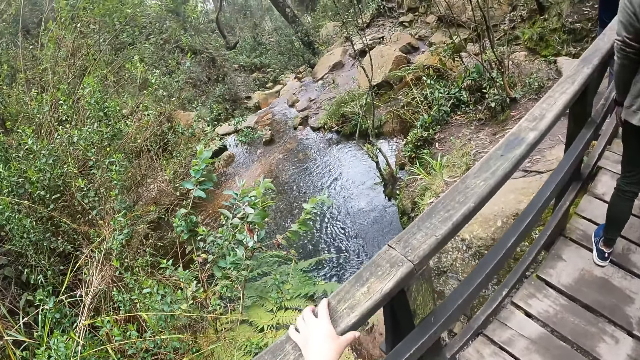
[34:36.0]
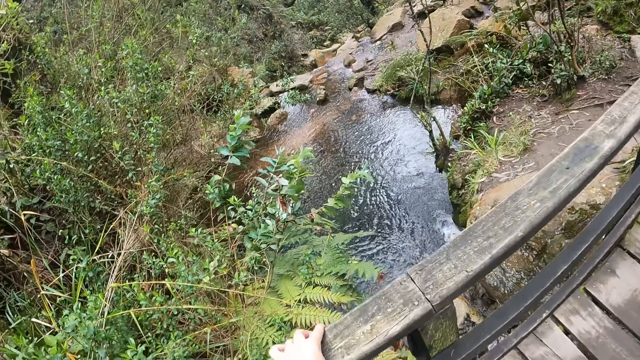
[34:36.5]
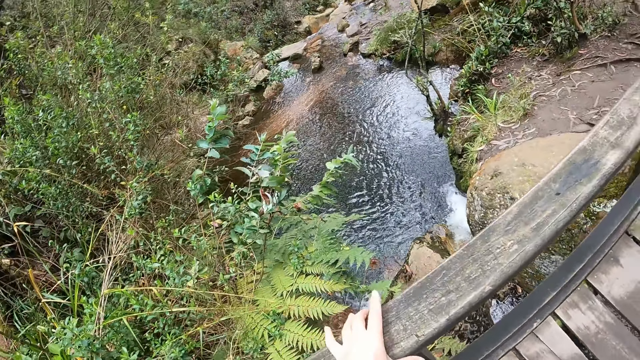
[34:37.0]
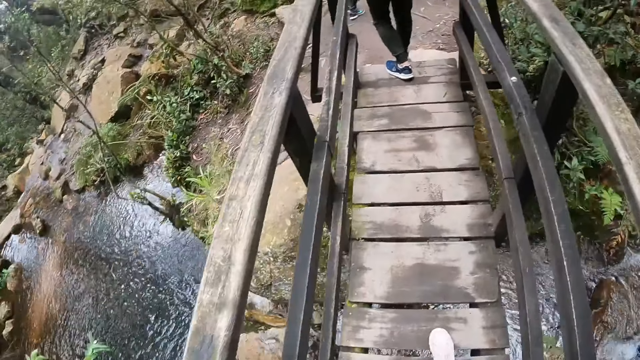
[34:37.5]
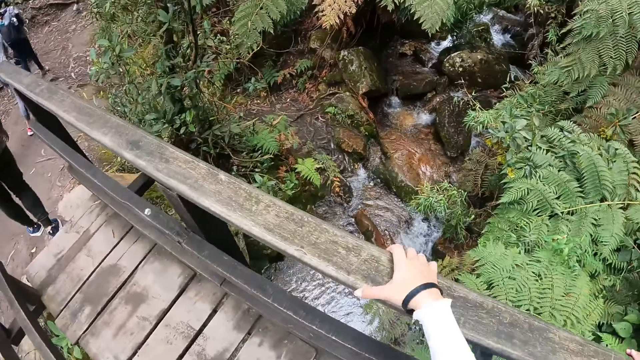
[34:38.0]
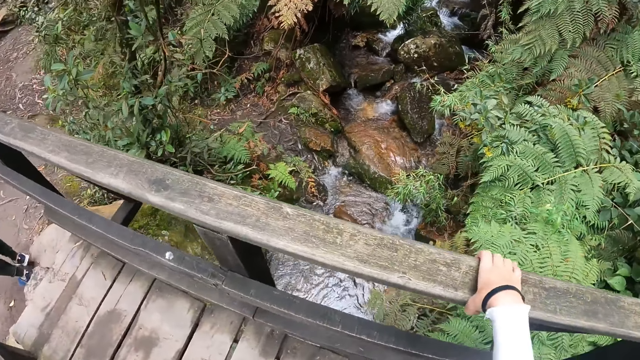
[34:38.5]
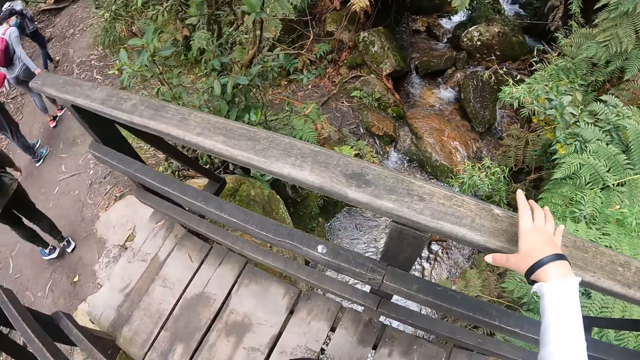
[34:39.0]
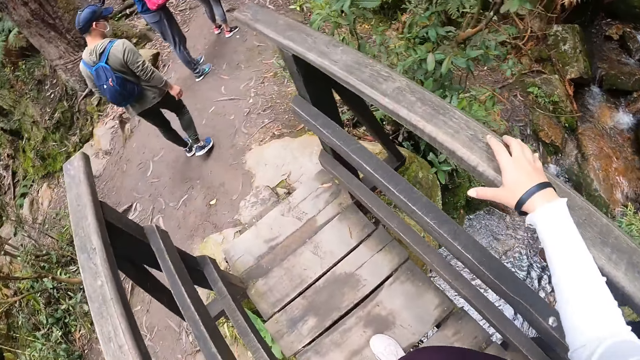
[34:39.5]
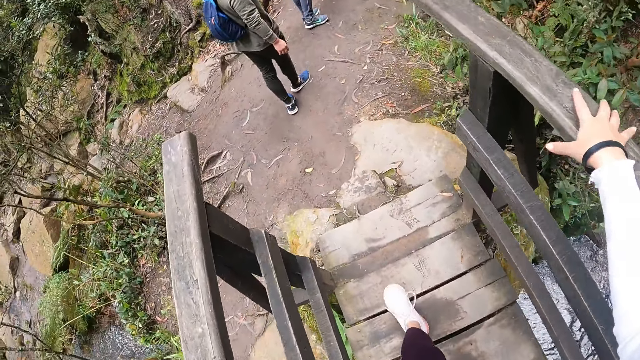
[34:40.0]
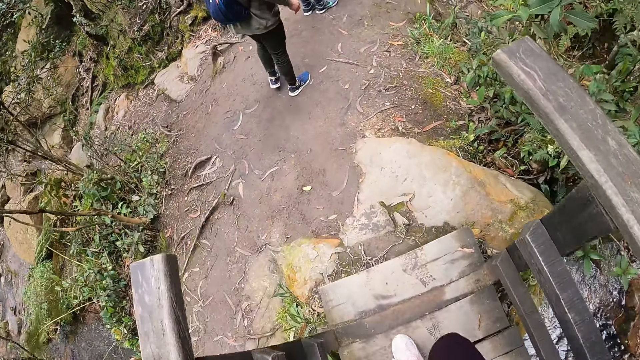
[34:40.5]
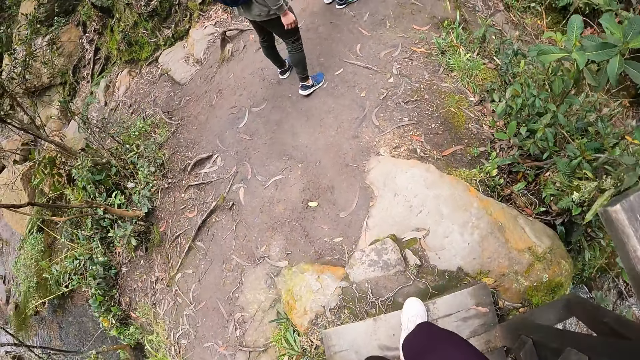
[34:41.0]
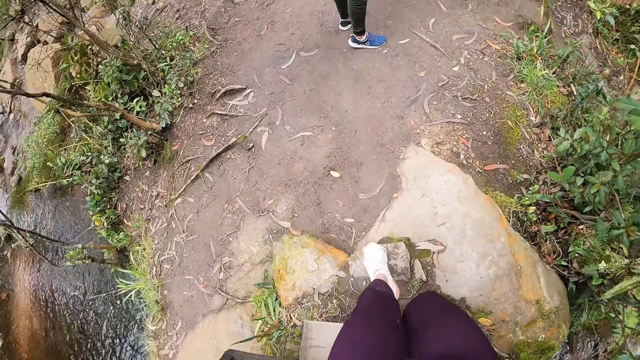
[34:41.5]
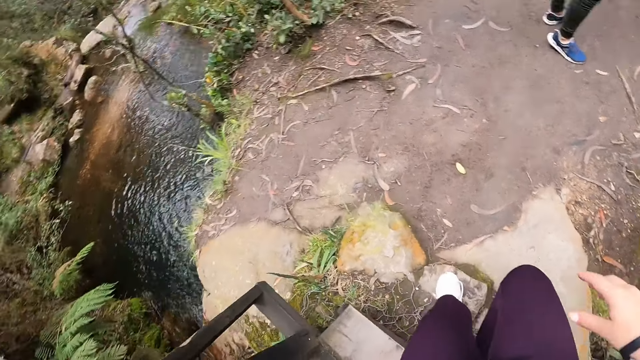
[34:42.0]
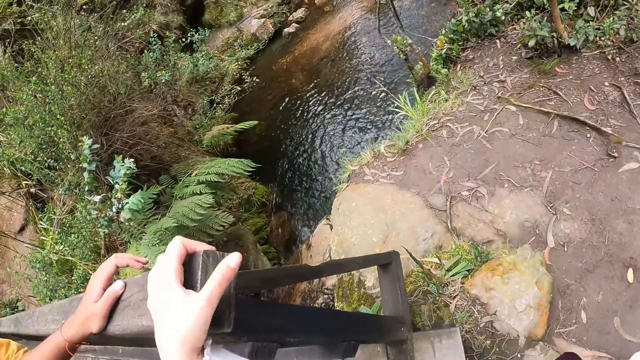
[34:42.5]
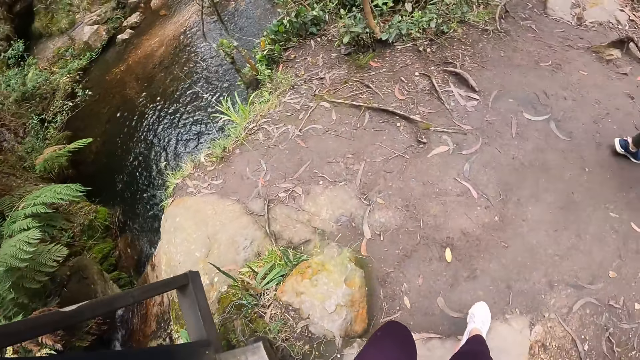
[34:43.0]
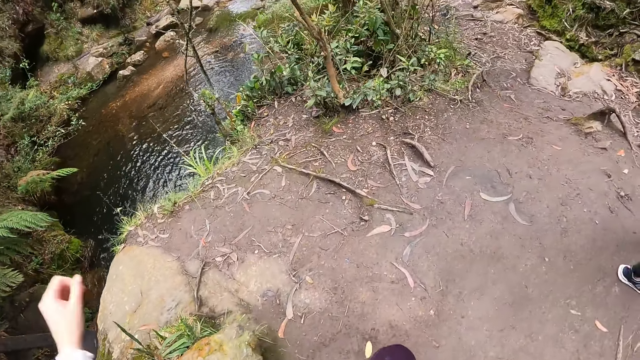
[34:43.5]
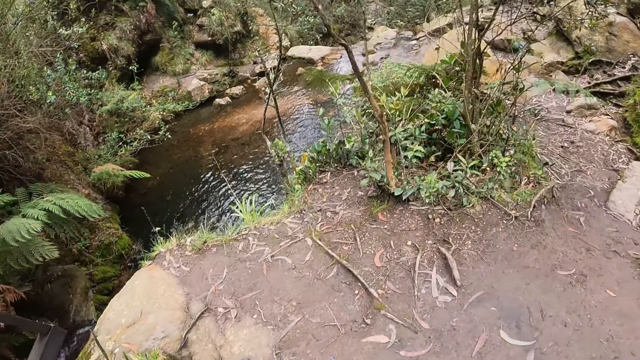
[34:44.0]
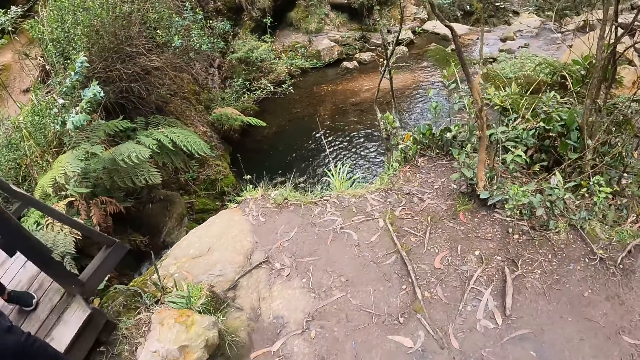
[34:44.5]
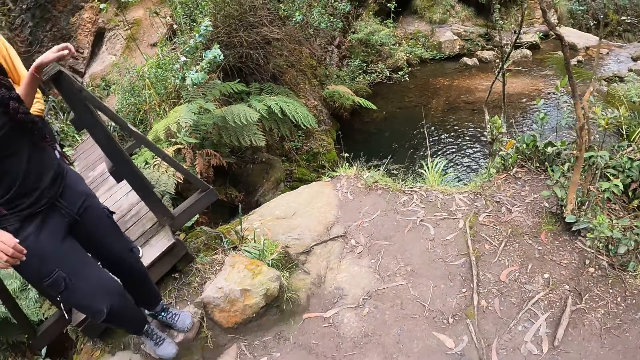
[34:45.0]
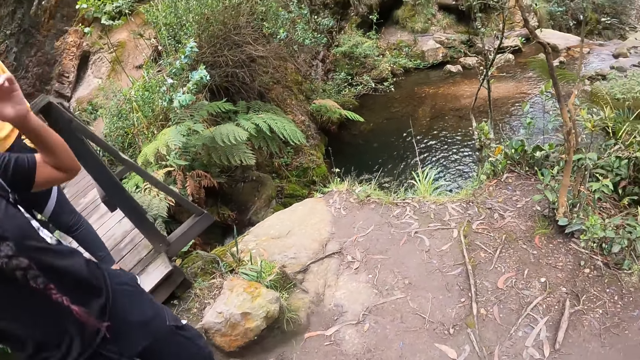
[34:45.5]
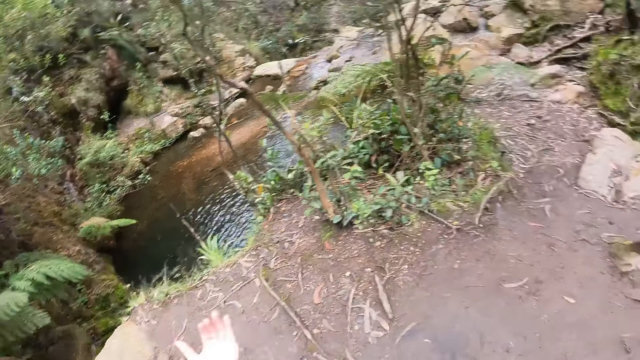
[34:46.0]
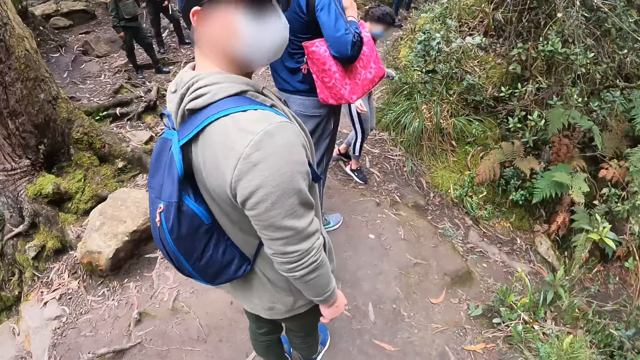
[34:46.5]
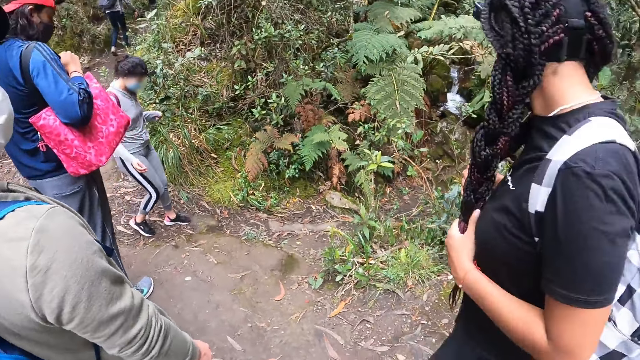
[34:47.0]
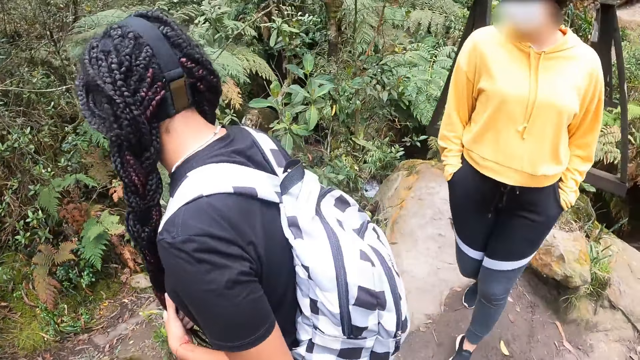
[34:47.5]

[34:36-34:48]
The camera wearer holds the hand railing with her left hand. She holds the hand railing with her right hand. She steps on a rock with her left leg.

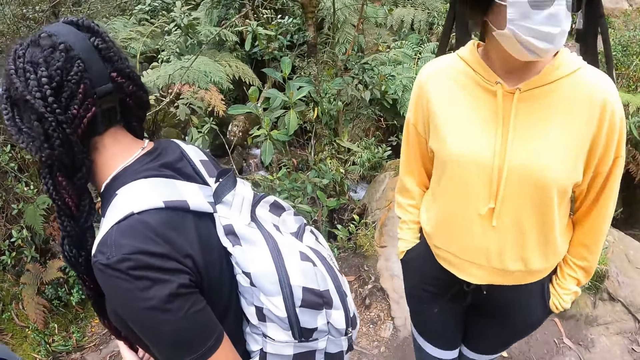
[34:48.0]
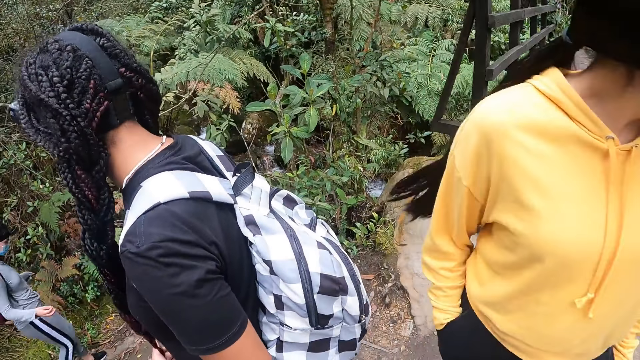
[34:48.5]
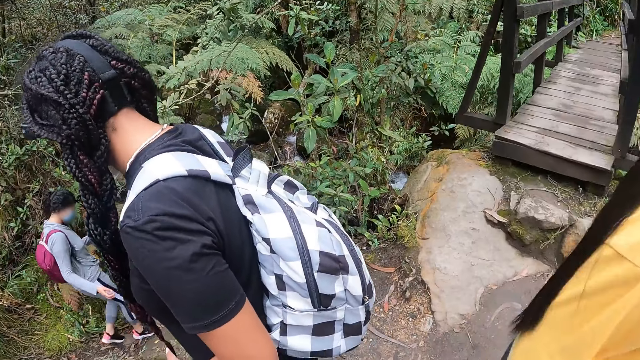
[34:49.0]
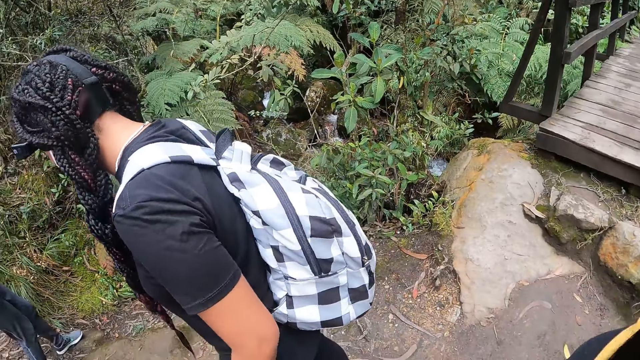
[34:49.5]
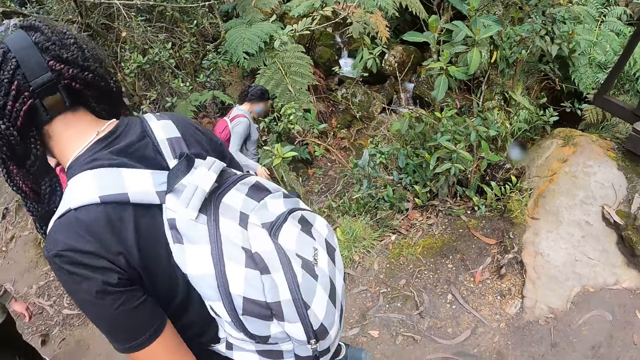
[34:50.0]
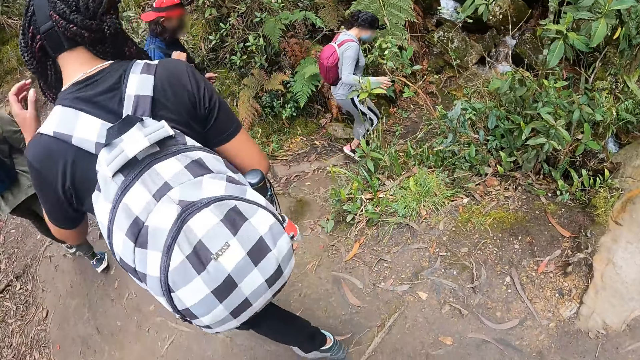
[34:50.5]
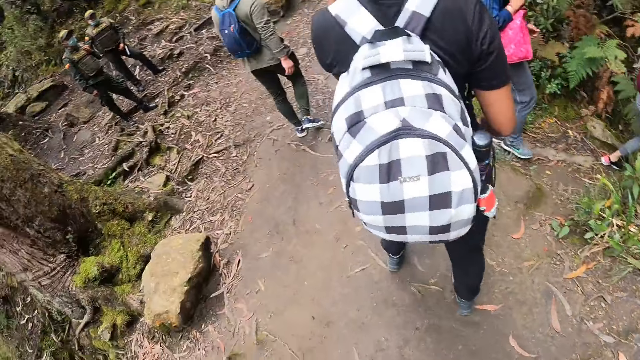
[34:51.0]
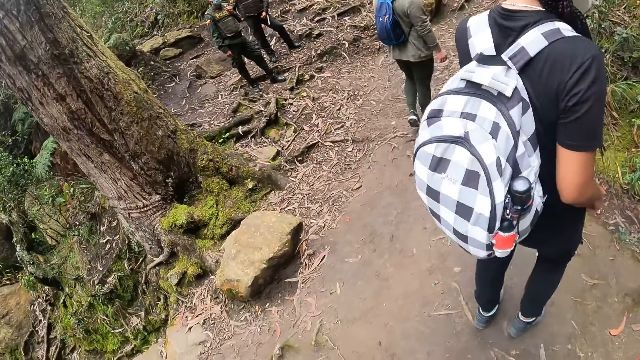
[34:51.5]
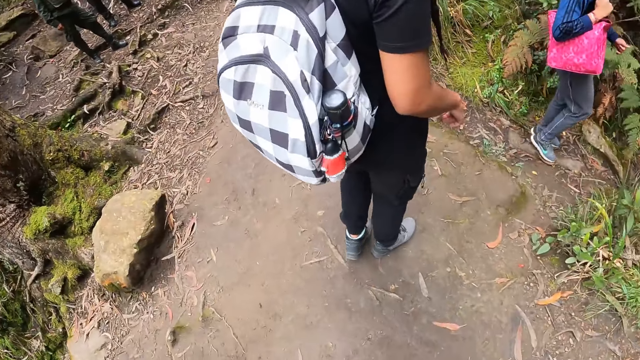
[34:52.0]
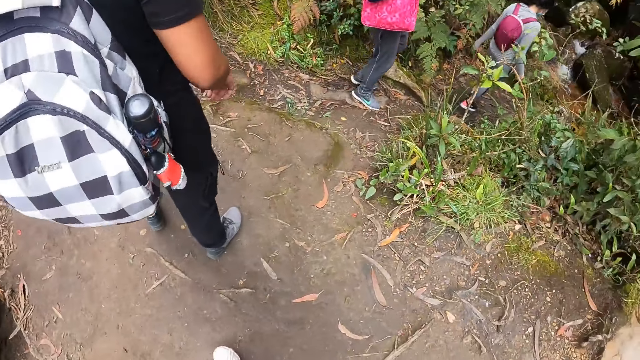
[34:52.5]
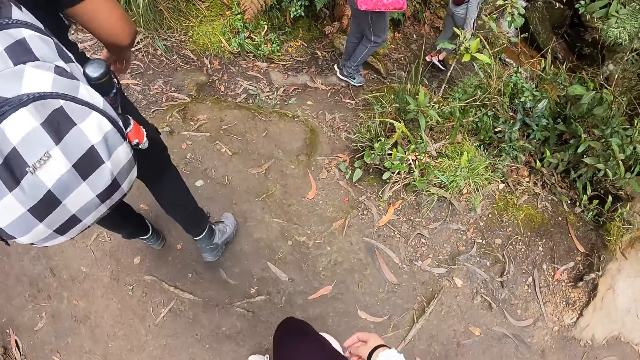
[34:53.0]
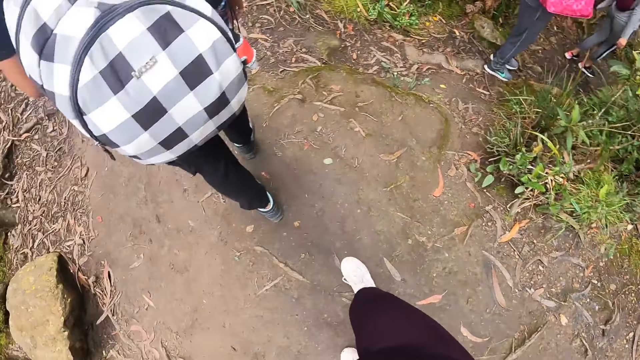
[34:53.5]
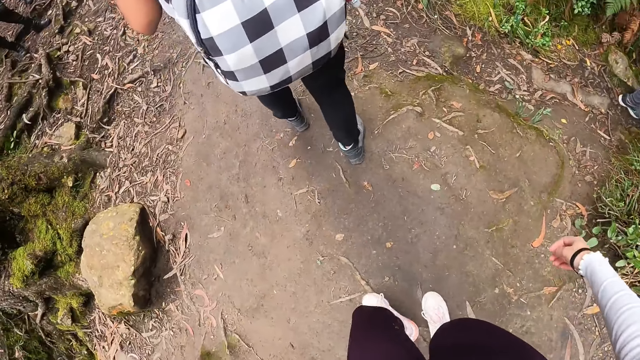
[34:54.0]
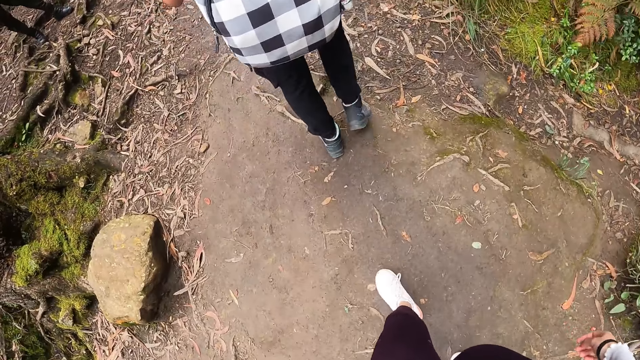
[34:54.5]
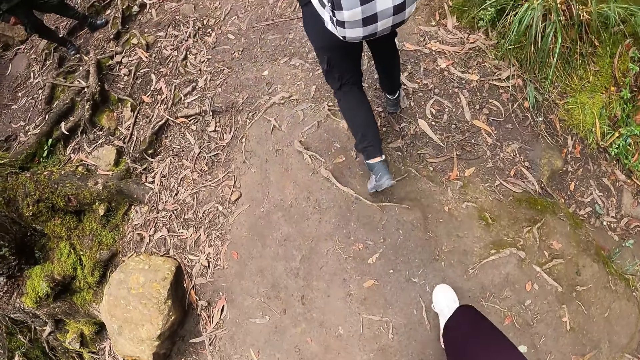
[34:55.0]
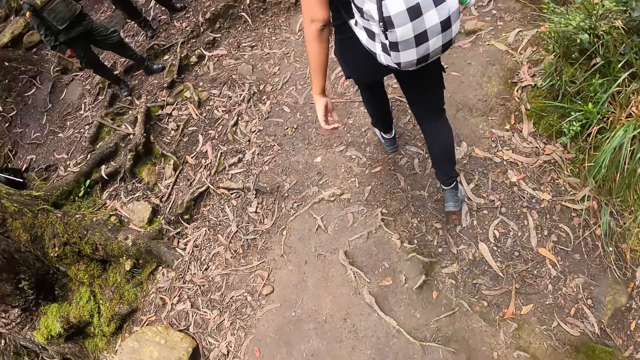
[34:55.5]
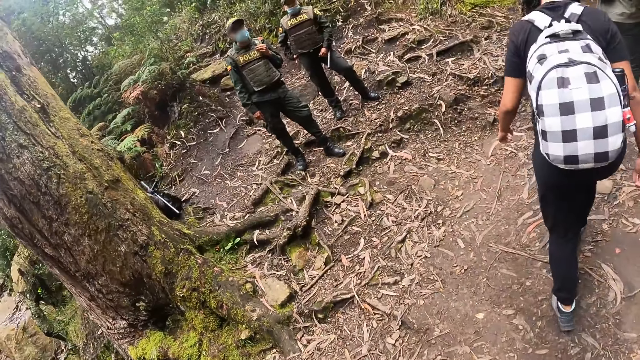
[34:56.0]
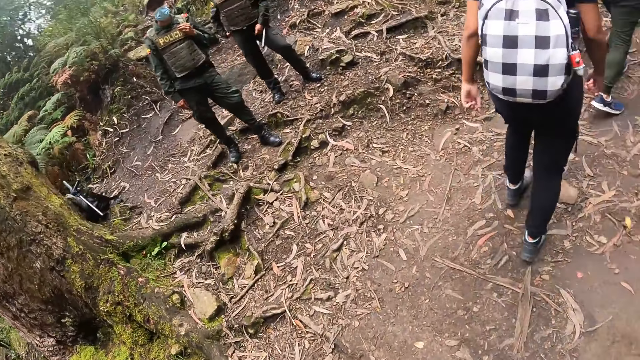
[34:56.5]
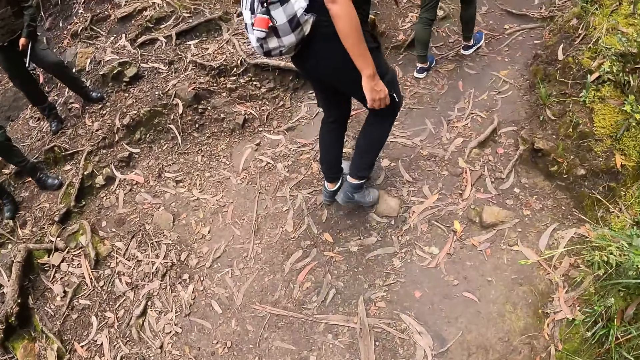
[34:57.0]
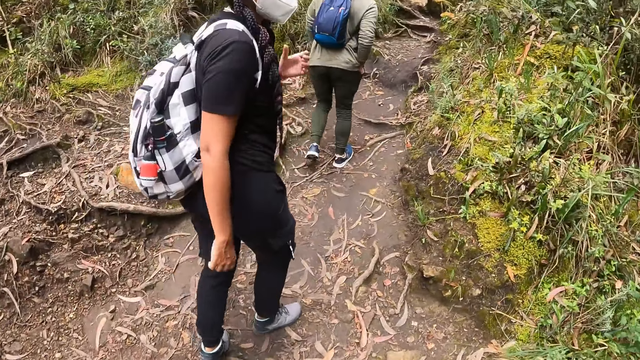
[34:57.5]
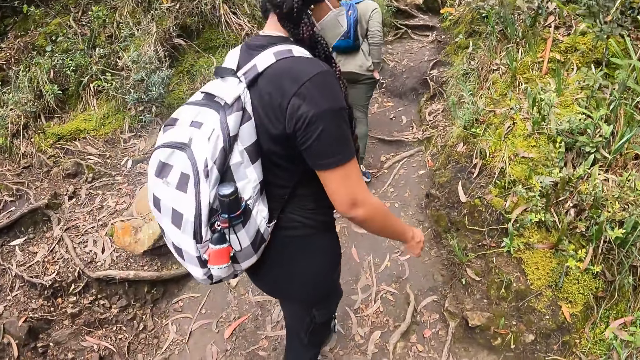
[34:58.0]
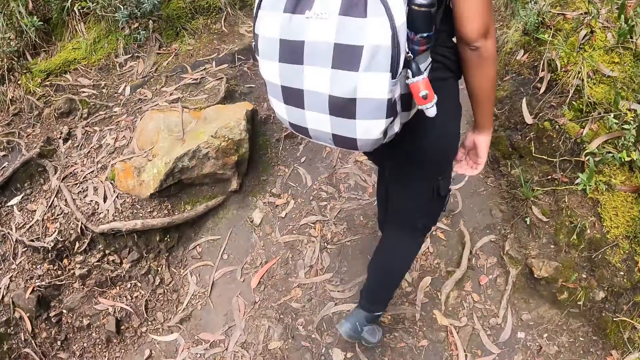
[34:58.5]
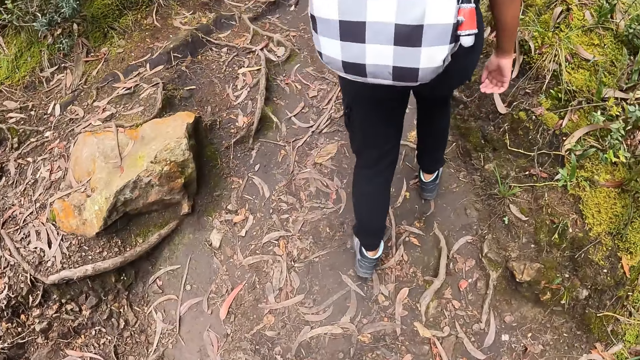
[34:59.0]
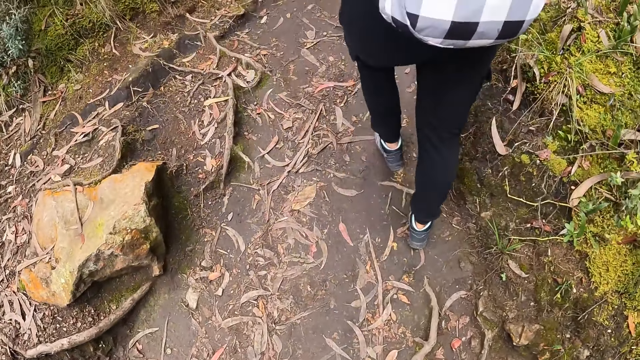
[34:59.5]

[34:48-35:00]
The camera wearer climbs a hill with a group of people.
